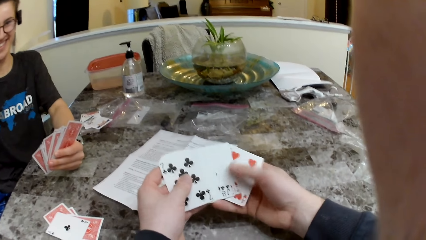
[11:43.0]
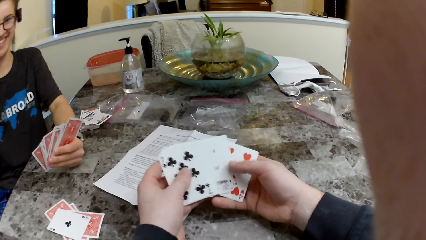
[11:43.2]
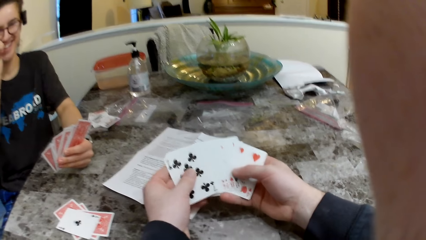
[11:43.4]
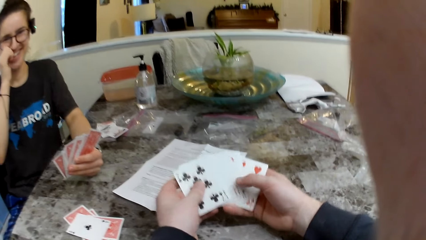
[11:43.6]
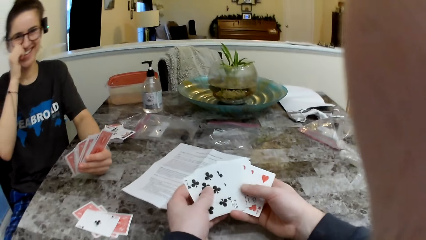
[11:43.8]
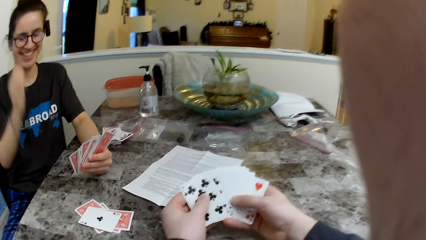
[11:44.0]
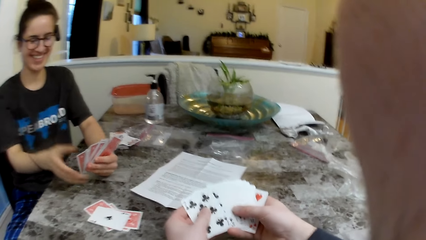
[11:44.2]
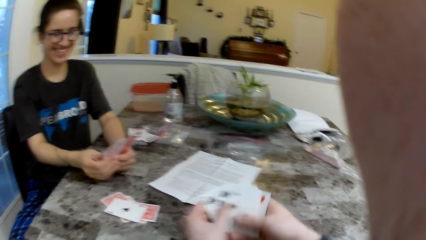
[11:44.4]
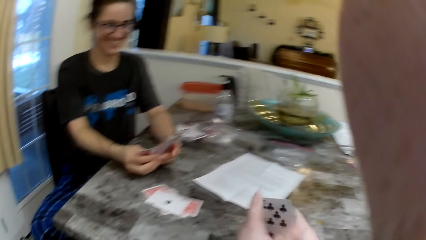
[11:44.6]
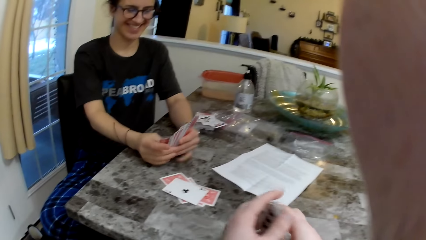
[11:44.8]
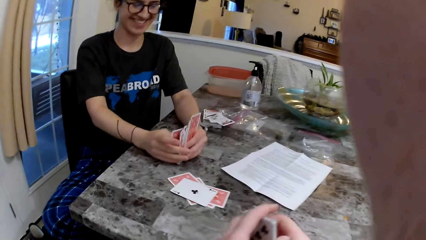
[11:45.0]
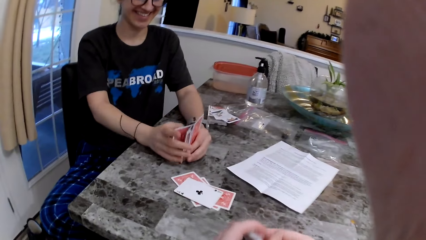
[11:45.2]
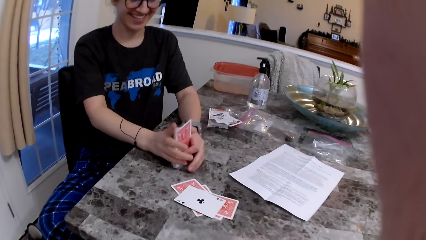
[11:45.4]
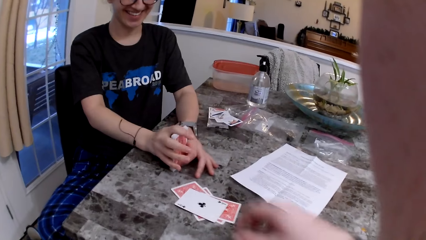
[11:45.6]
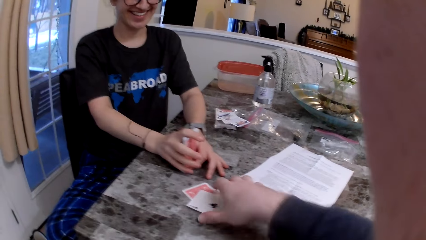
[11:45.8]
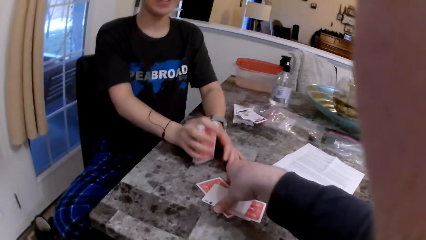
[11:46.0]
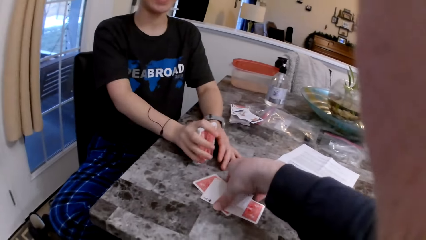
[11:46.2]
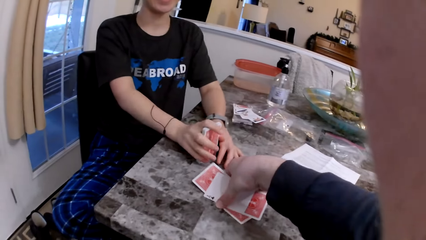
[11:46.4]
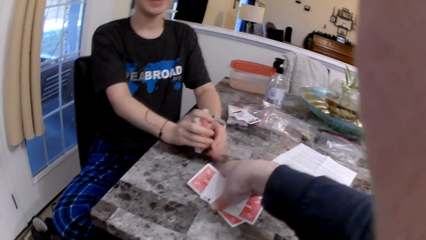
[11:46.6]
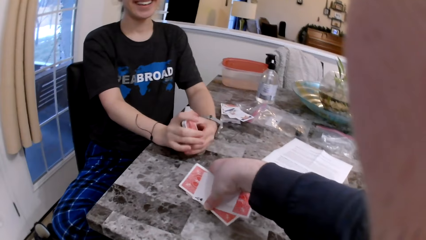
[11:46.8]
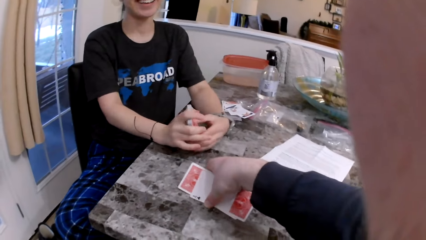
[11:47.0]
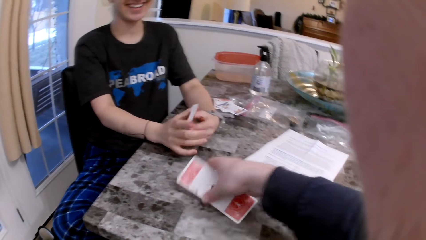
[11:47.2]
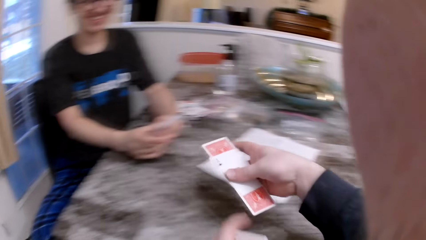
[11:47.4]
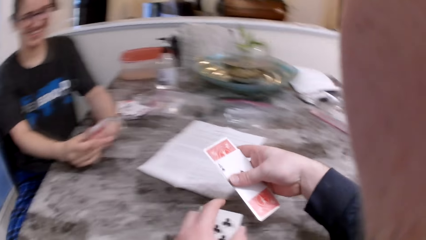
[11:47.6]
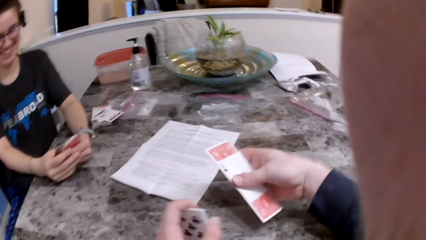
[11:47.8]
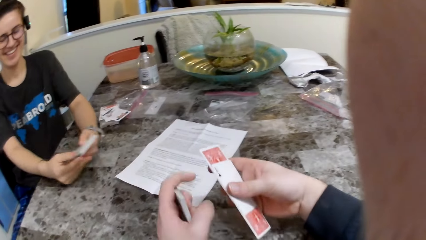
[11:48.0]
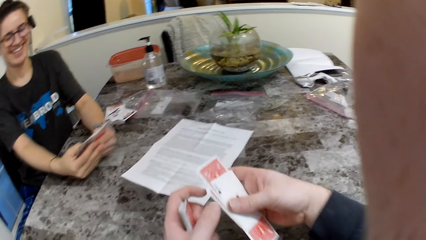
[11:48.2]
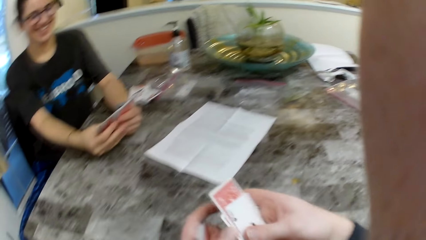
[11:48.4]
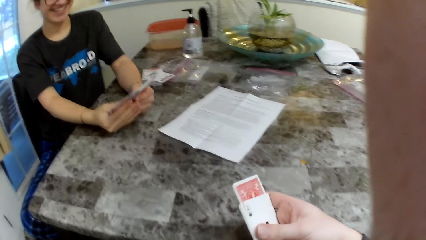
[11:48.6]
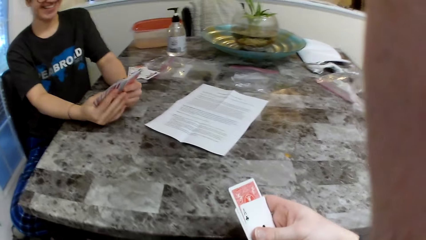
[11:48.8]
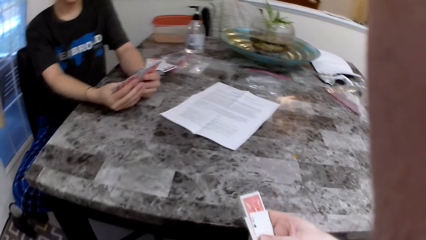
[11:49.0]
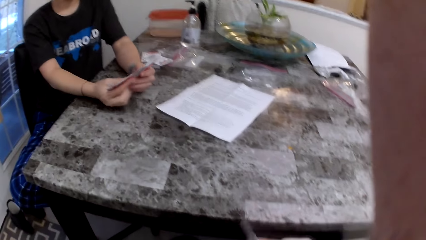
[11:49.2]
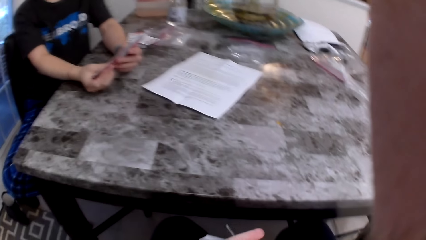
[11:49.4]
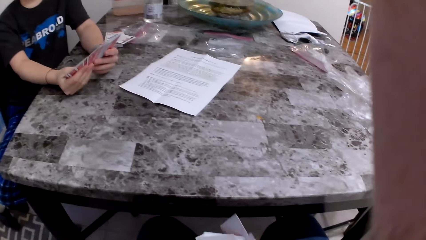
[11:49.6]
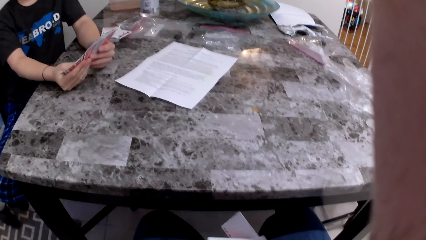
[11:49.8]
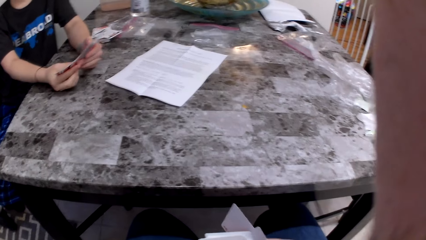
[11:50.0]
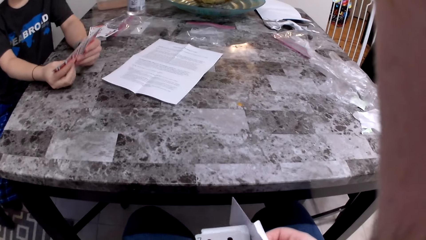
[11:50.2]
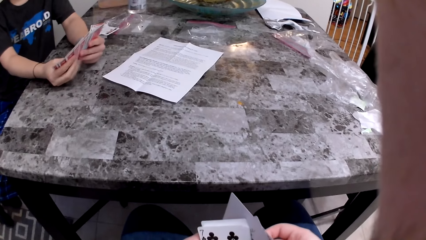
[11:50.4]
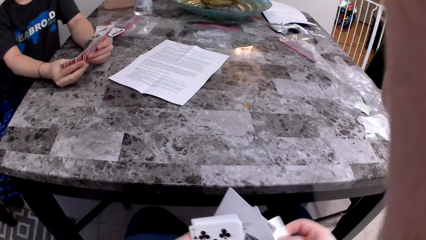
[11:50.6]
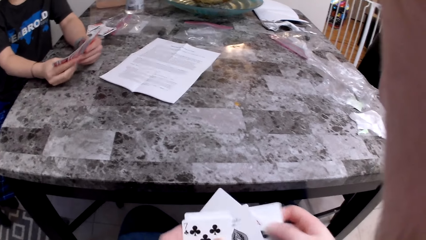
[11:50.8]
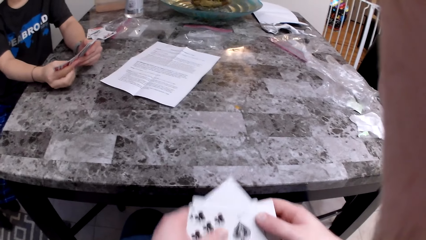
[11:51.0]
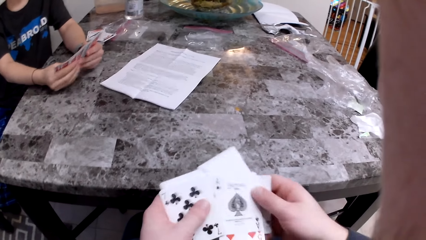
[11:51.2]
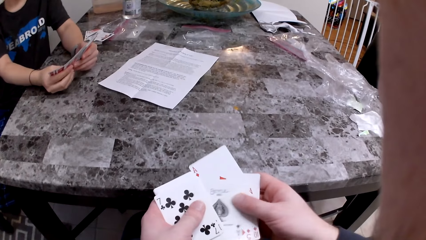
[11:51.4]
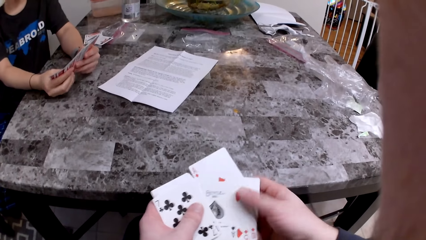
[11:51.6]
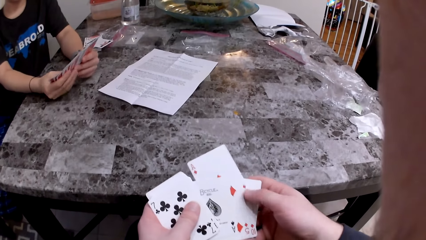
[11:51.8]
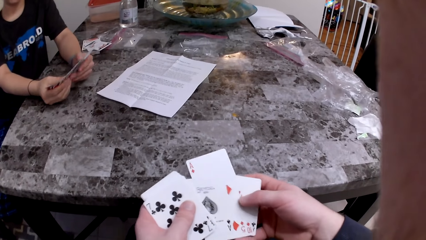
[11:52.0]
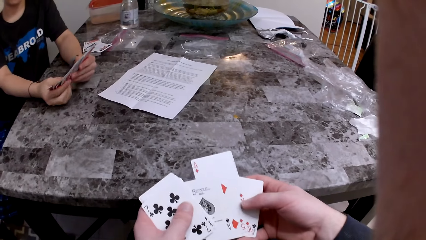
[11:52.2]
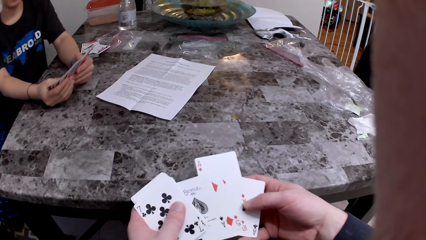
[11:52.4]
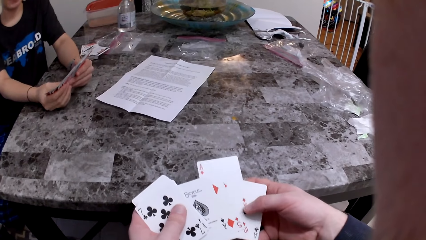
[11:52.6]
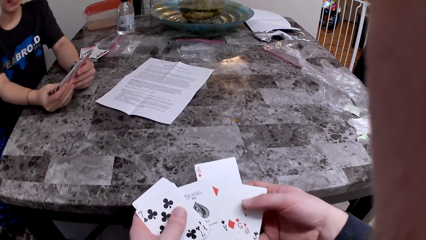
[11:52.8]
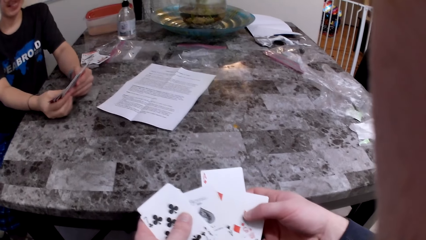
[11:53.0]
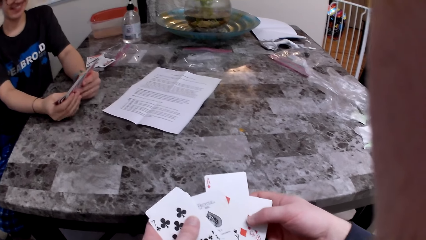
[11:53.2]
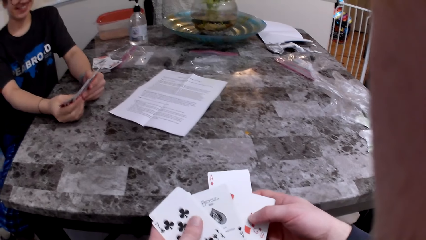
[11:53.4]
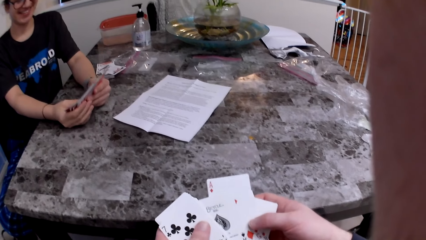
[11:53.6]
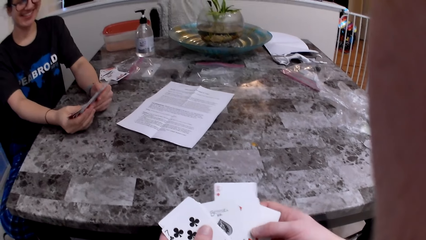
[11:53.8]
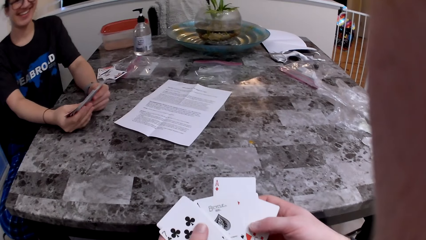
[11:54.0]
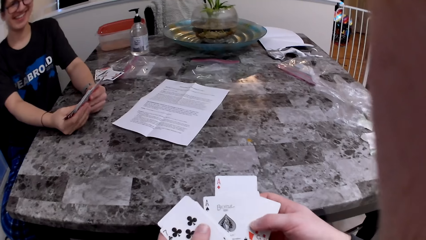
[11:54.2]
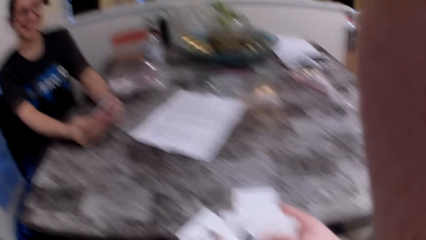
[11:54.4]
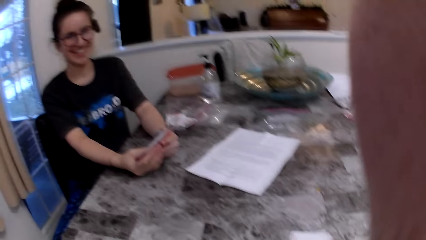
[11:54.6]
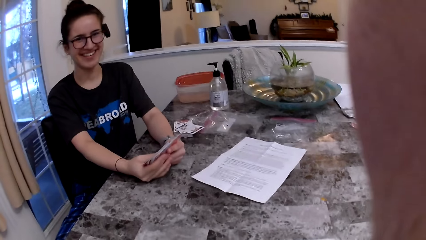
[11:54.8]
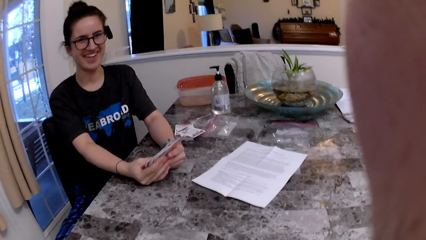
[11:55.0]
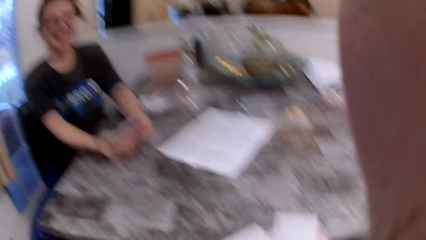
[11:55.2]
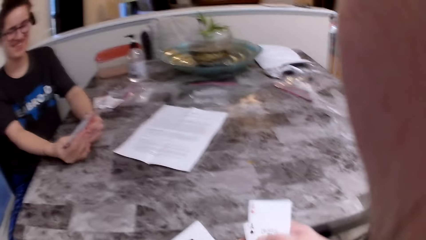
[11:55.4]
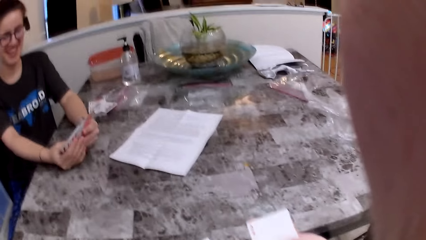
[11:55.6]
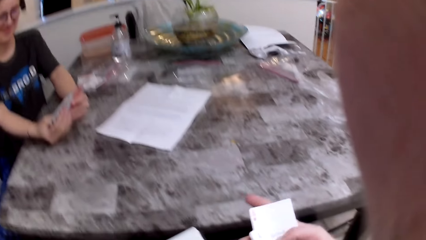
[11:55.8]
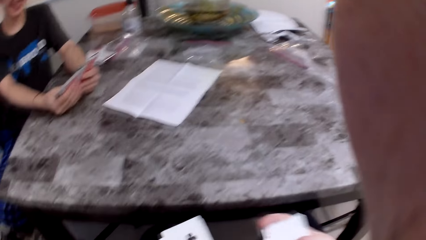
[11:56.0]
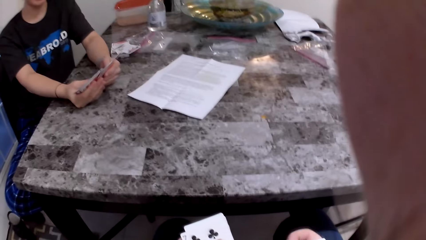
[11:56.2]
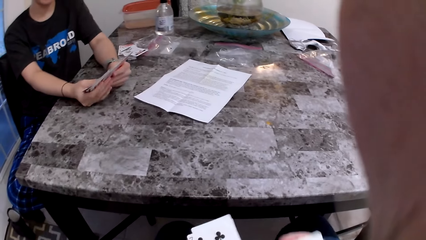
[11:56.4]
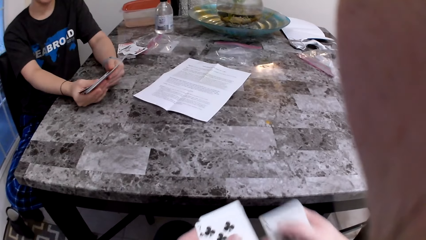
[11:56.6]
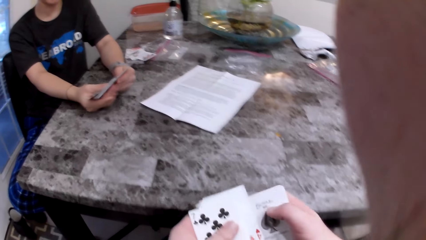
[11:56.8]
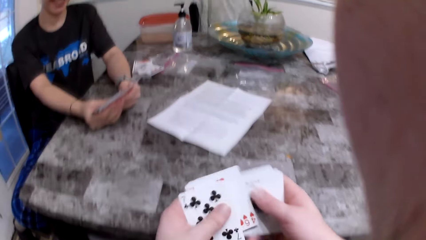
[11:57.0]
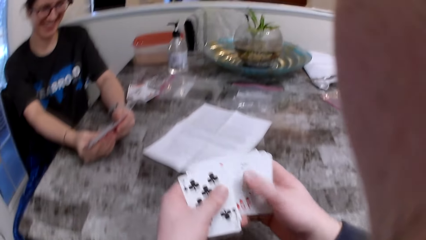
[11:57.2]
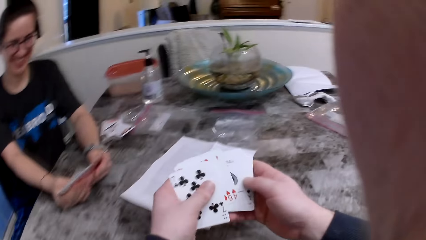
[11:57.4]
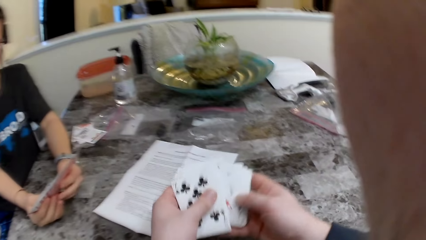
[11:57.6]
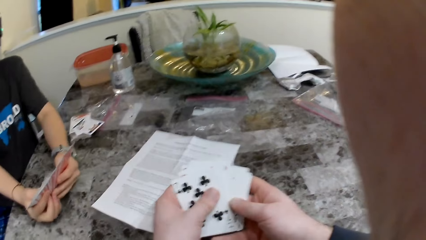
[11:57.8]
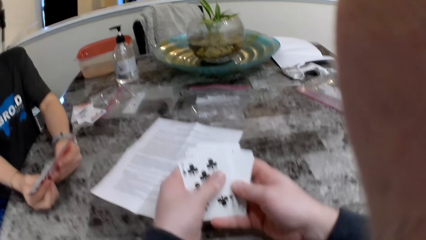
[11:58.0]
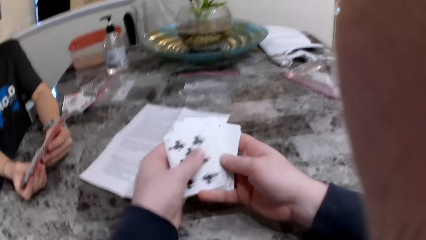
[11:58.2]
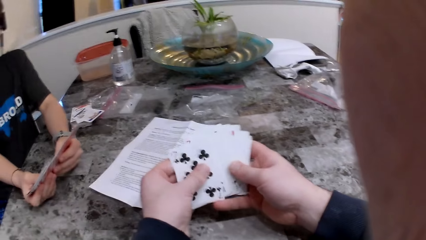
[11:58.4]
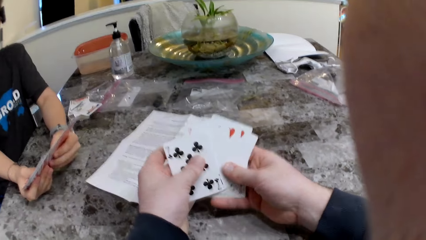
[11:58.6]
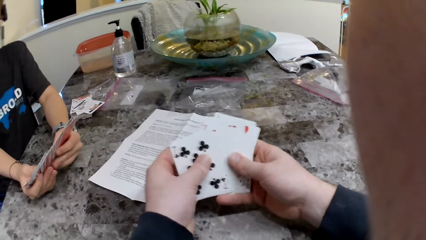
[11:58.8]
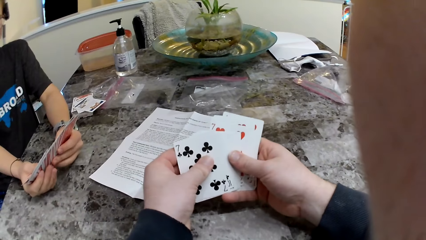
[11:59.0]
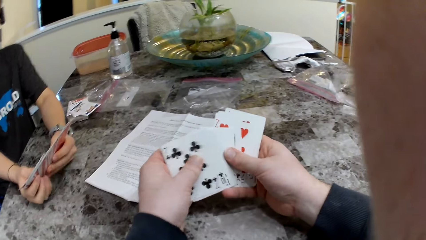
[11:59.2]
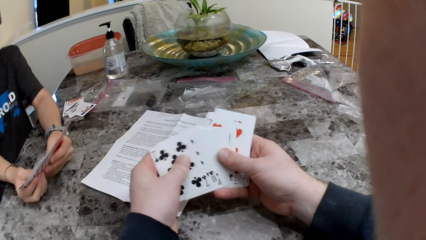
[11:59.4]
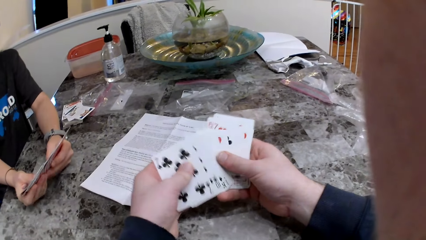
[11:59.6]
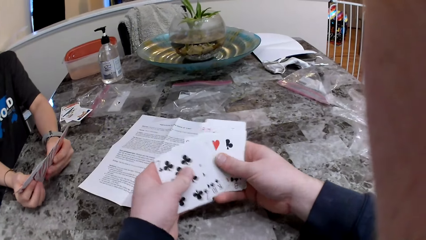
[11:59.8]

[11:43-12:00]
The camera wearer hits the cards in his hands on the table. He arranges the cards. The woman arranges the cards. The camera wearer picks up some cards on the table with his right hand. The woman checks the cards. The camera wearer checks the cards. He rests his arms on the table.
